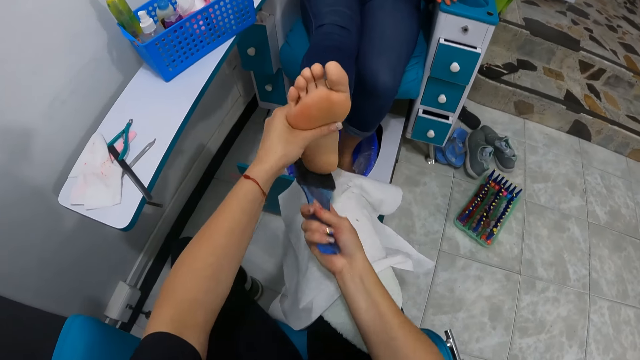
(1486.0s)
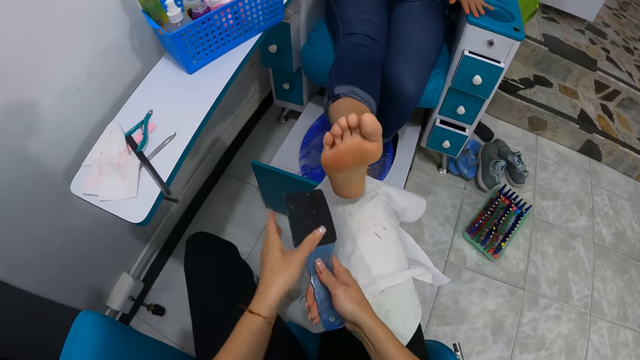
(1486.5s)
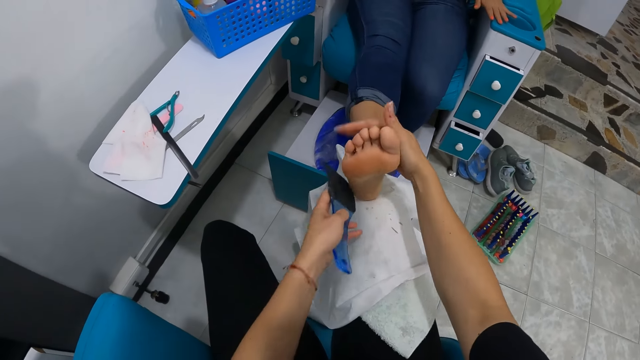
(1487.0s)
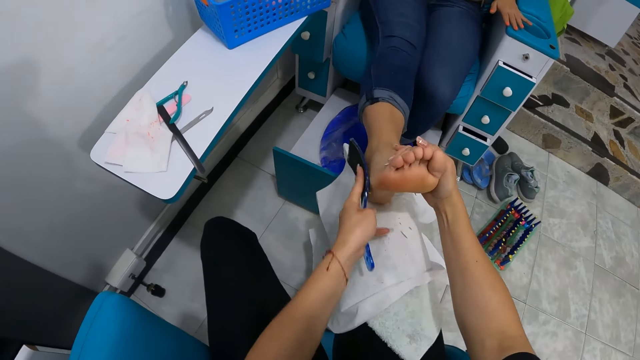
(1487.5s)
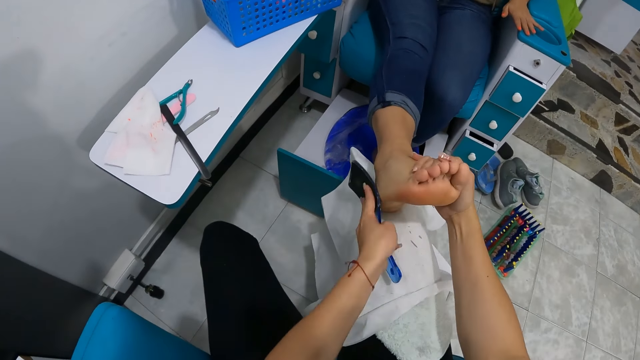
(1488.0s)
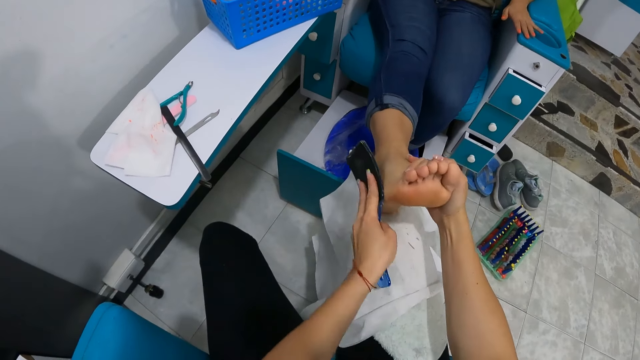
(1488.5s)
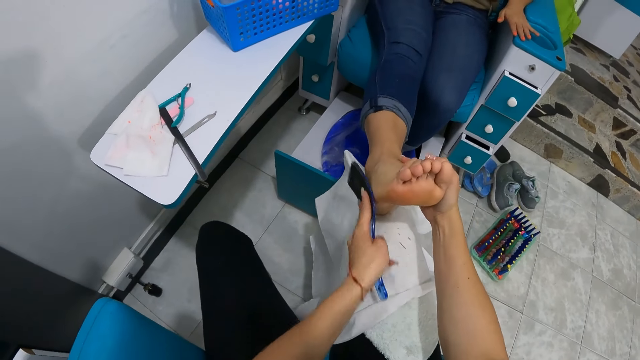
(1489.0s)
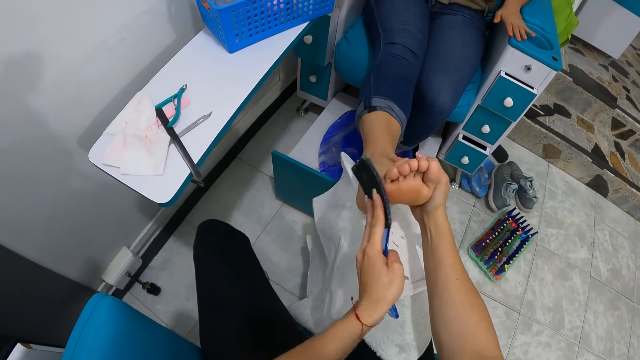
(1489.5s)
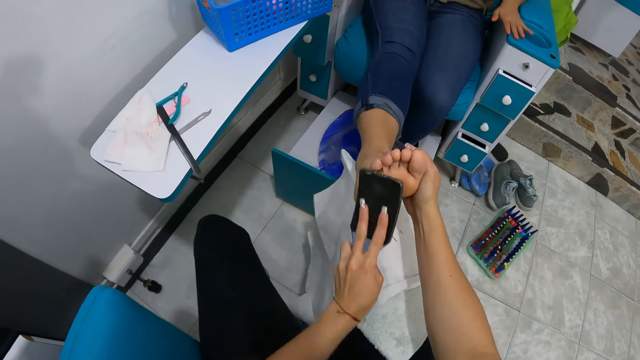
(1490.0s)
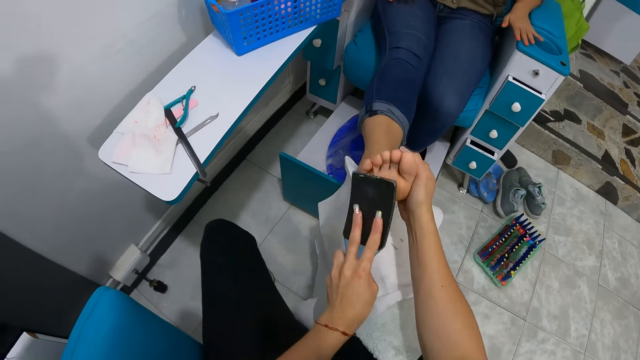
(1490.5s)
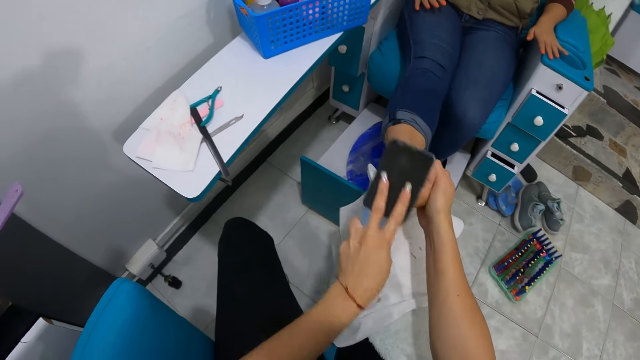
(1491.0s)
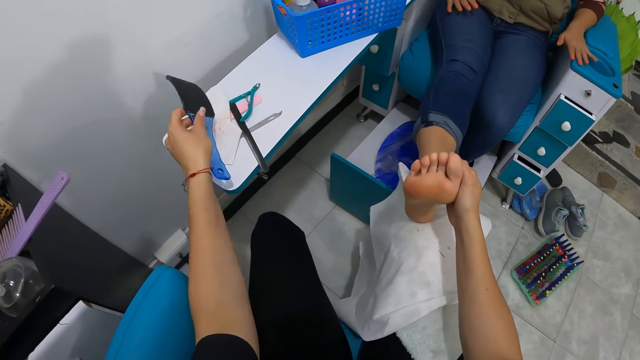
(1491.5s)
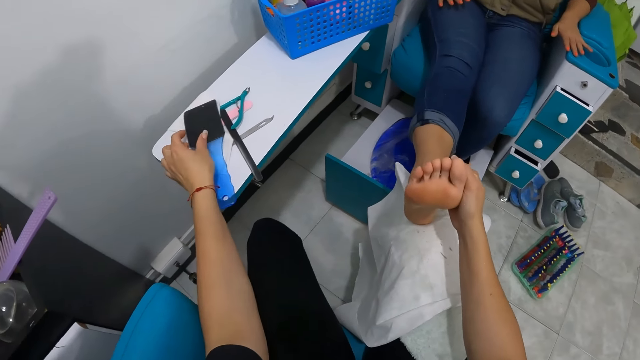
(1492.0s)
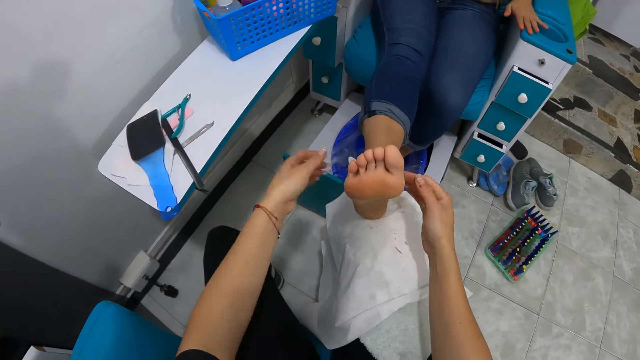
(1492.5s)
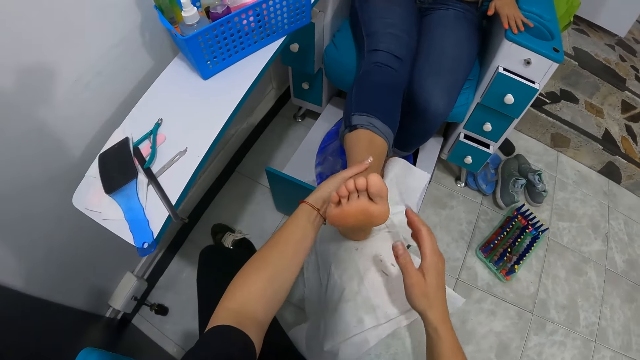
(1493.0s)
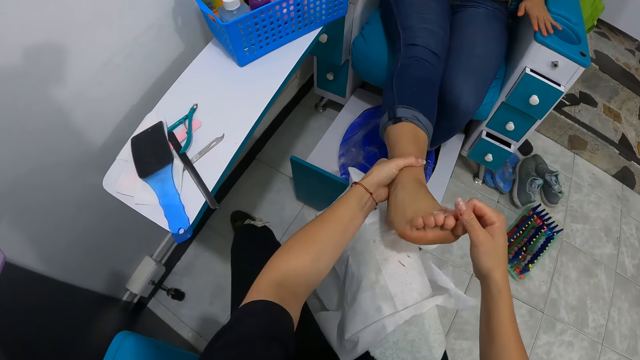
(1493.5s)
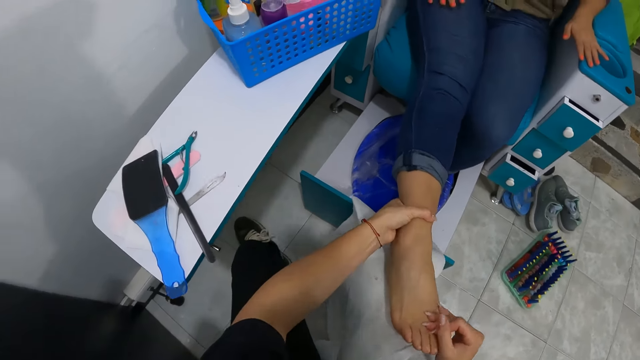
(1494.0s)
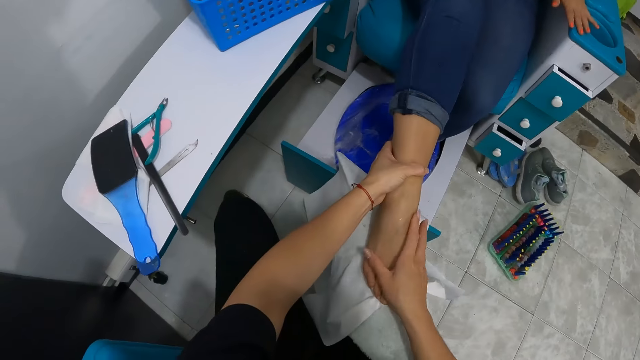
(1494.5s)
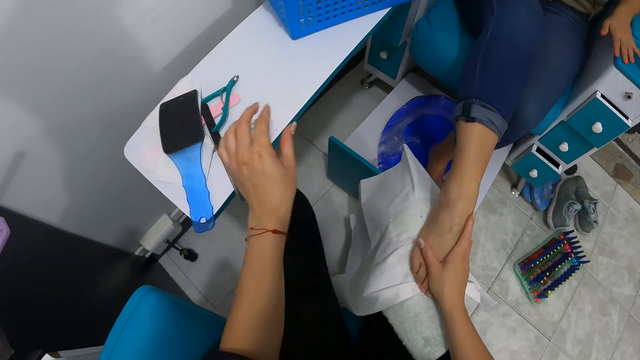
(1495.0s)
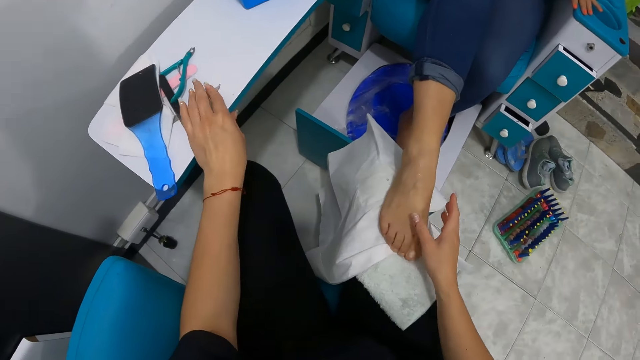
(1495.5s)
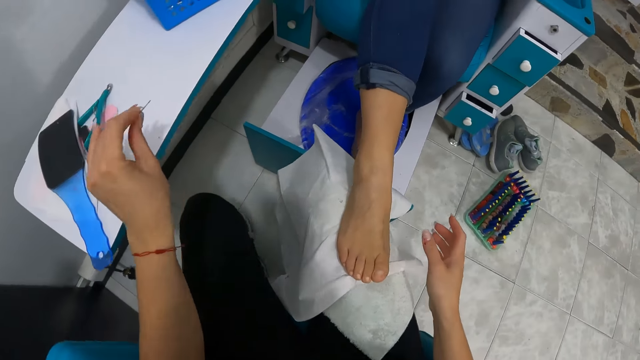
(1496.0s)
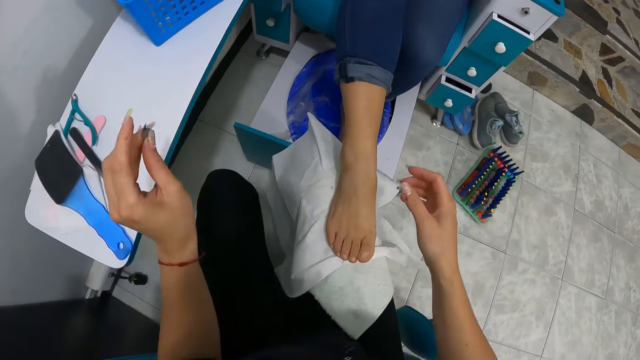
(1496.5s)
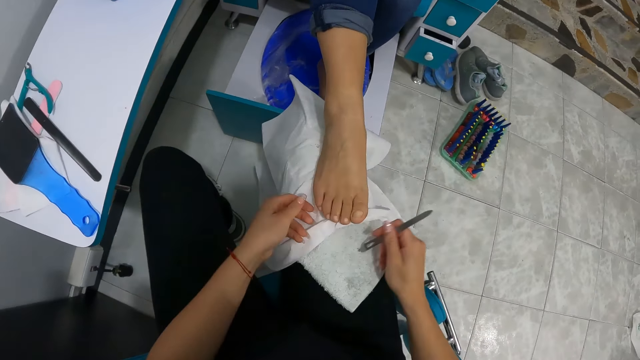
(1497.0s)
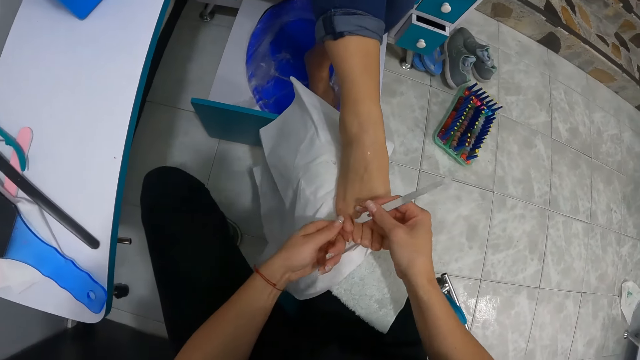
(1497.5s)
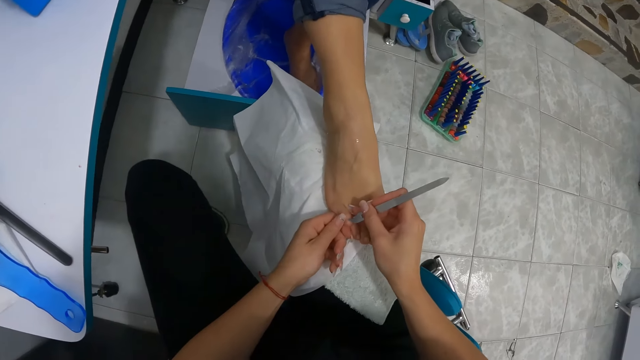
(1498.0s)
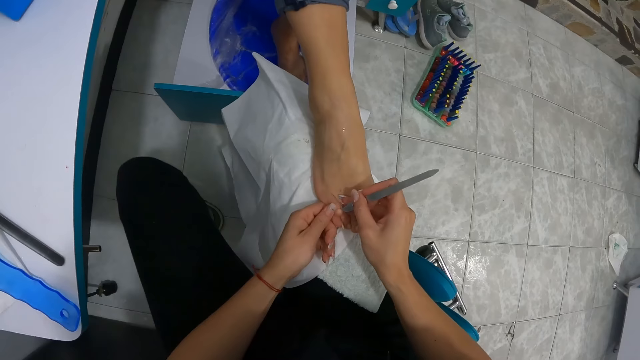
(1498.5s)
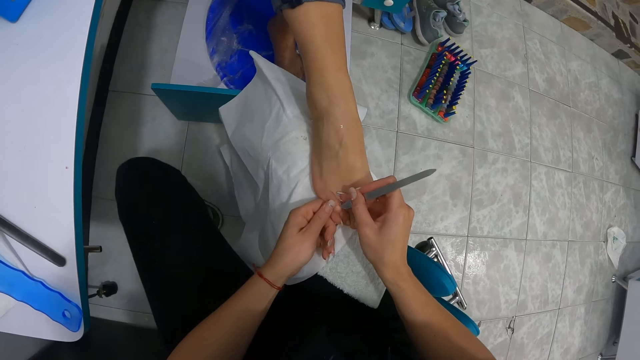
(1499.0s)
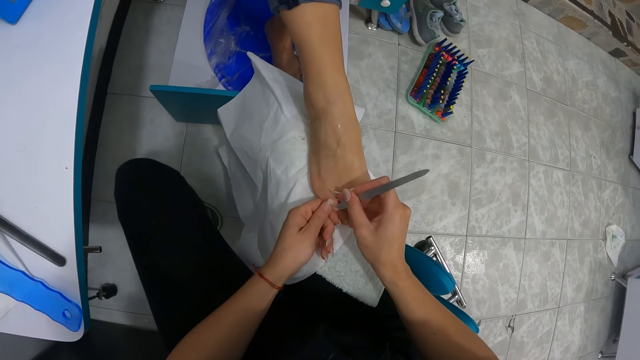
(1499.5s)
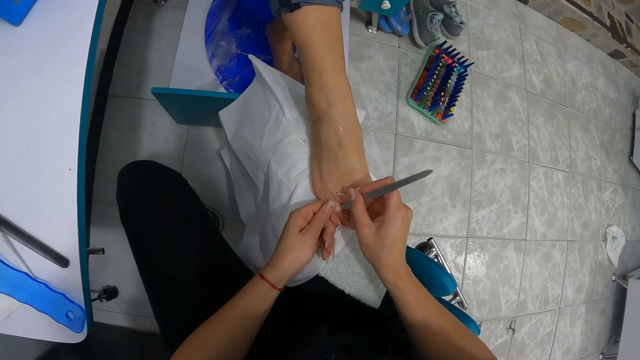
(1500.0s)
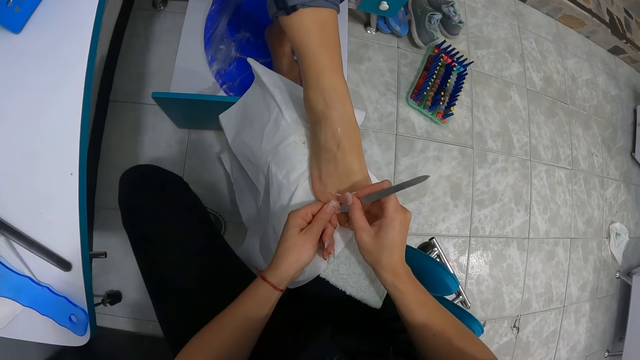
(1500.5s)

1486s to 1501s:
The camera wearer passes the feet file from her right hand to her left hand. She files the woman's right leg with the feet file in her left hand and holds the woman's right leg with her right hand. She places the feet file on the board with her left hand. She holds the woman's right leg with her left hand. She holds the woman's right leg with her hands. She adjusts the woman's right leg with her hands. She picks up a nail file from the board with her left hand. She passes the nail file from her left hand to her right hand. She holds the woman's right leg with her left hand. She files the nails on the woman's right leg with the nail file in her right hand.

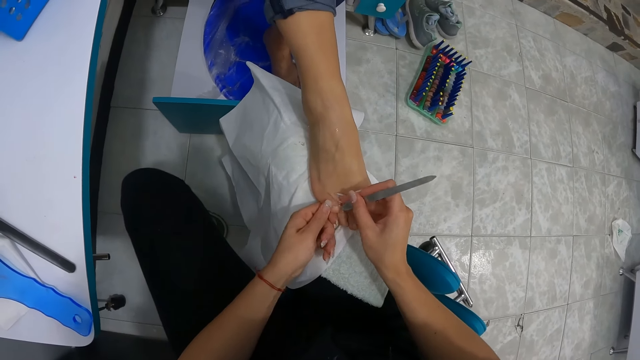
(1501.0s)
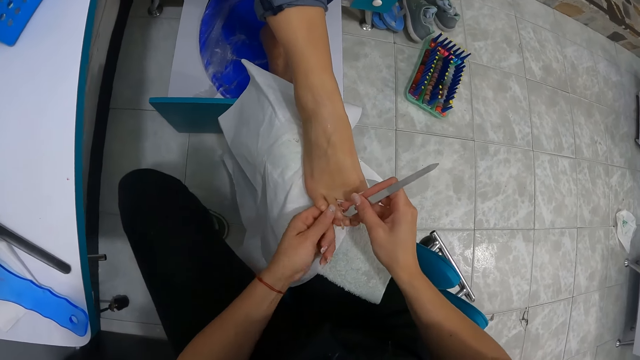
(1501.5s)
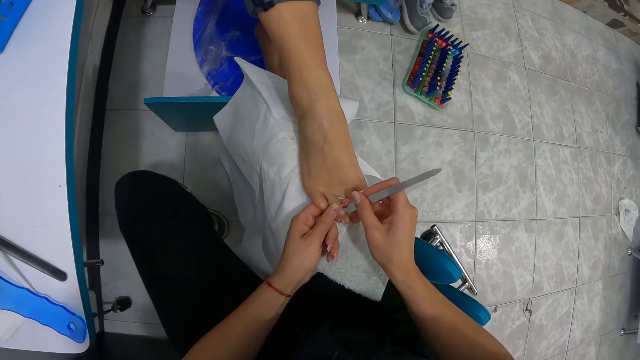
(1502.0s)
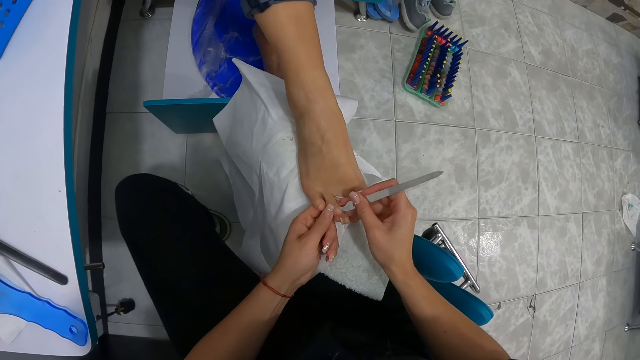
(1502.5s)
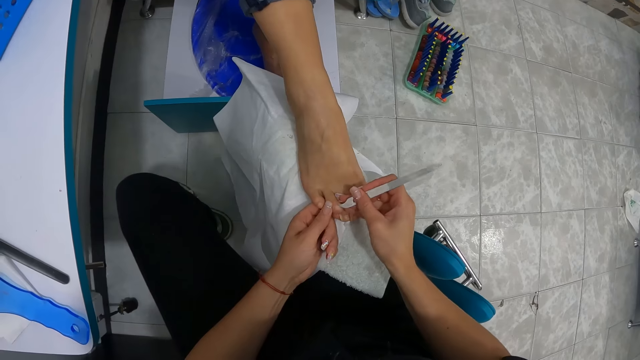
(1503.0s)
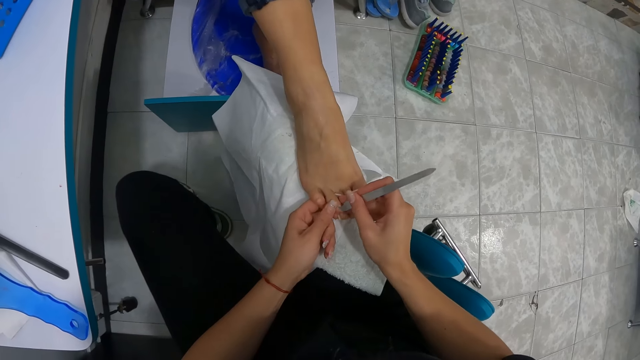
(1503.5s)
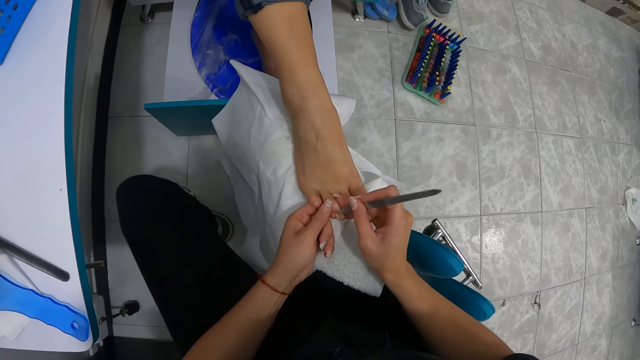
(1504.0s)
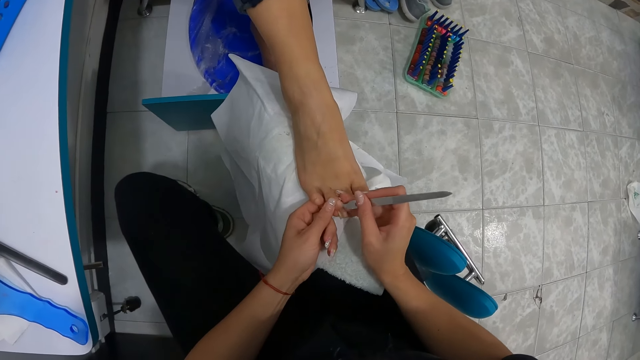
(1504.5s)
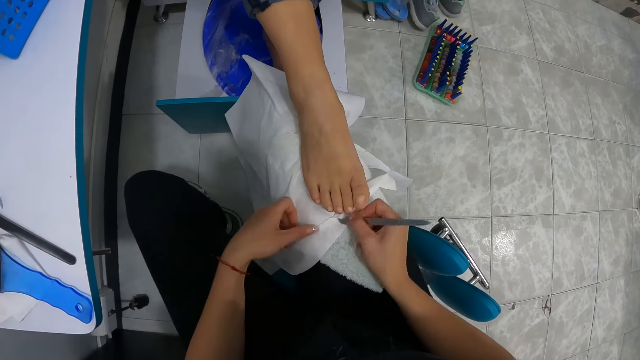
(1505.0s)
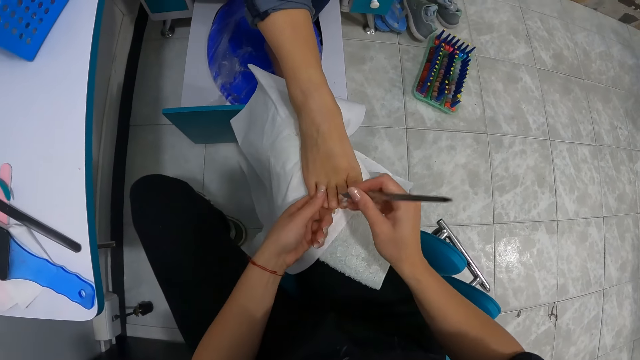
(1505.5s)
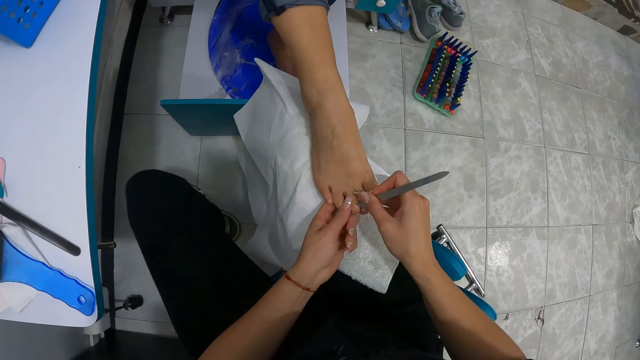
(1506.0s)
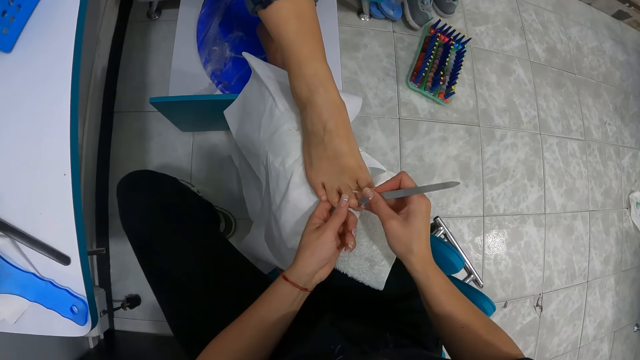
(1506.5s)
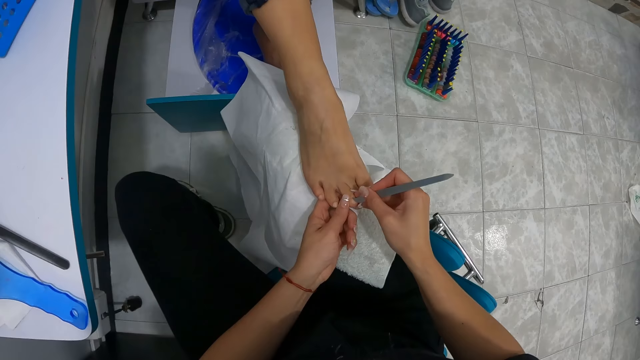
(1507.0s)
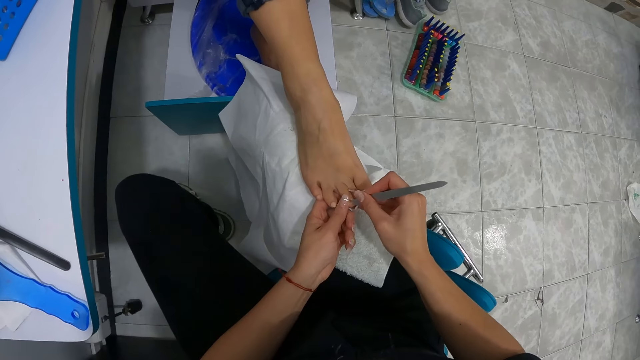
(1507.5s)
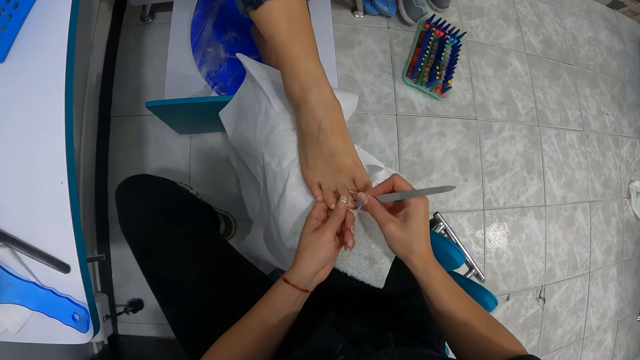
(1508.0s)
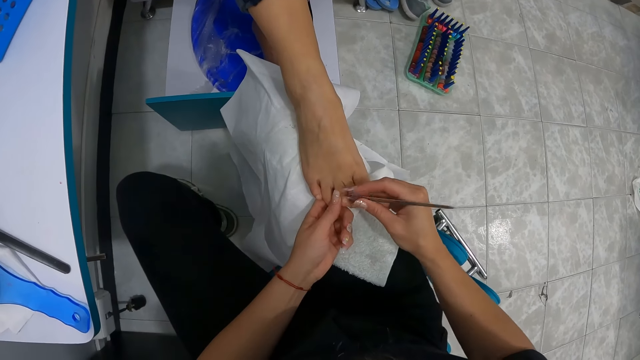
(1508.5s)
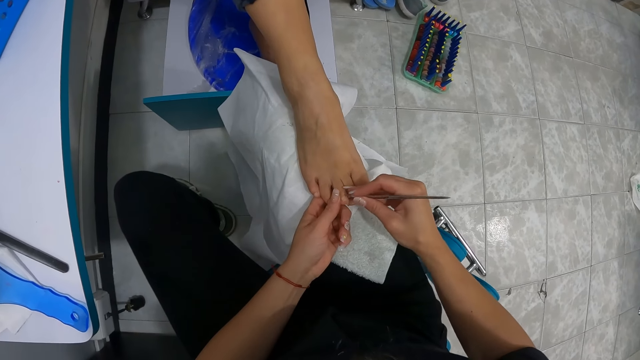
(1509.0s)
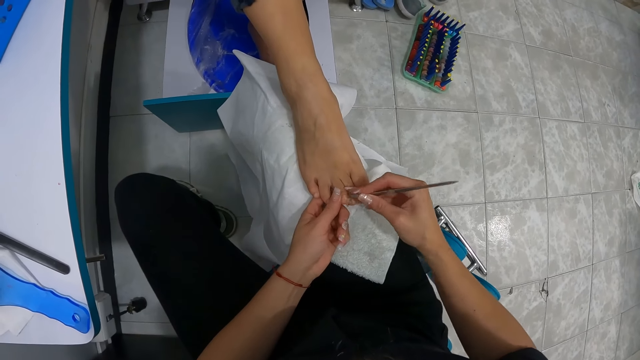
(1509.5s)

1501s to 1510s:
The camera wearer cleans the nail file on the piece of white cloth on her lap with her right hand. She cleans her left hand on the piece of white cloth on her lap. She holds the woman's right leg with her left hand. She files the nails on the woman's right leg with the nail file in her right hand.
